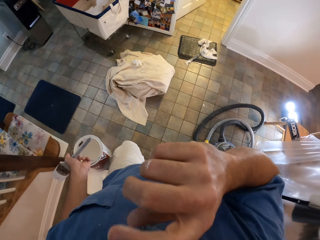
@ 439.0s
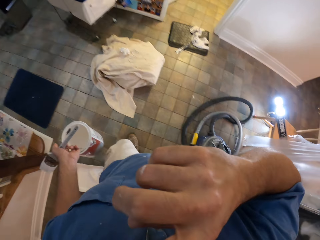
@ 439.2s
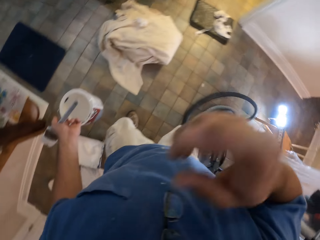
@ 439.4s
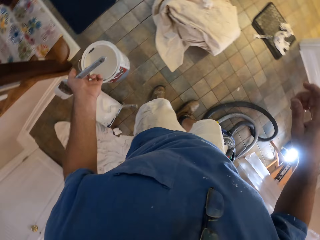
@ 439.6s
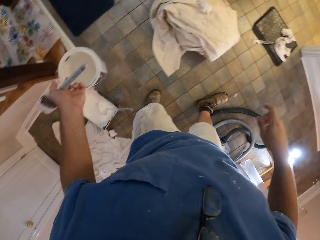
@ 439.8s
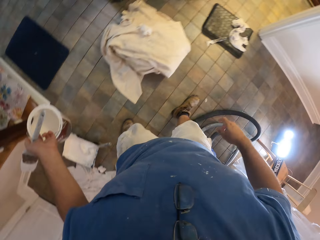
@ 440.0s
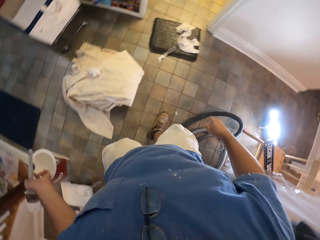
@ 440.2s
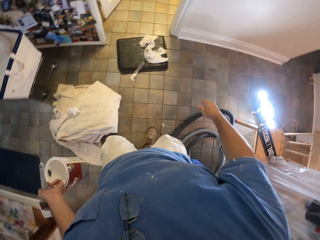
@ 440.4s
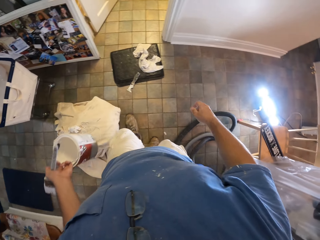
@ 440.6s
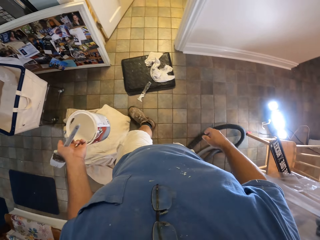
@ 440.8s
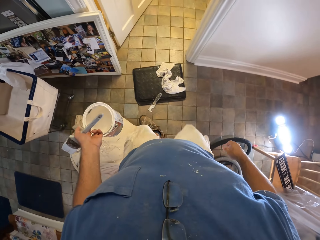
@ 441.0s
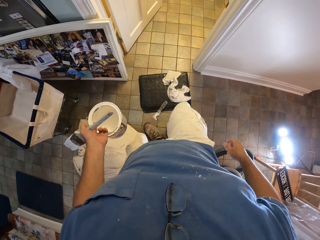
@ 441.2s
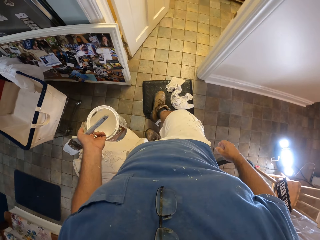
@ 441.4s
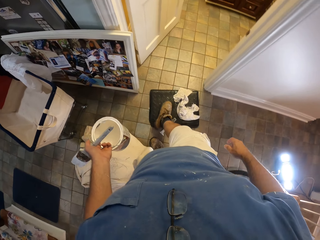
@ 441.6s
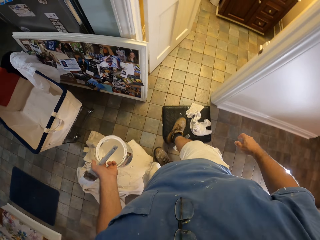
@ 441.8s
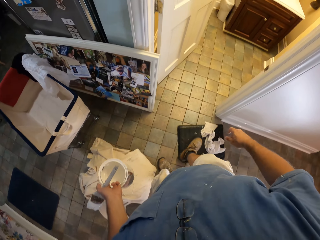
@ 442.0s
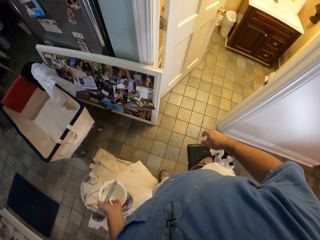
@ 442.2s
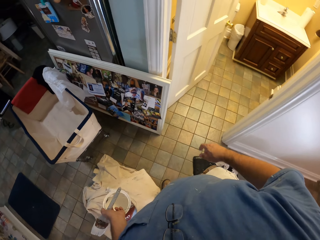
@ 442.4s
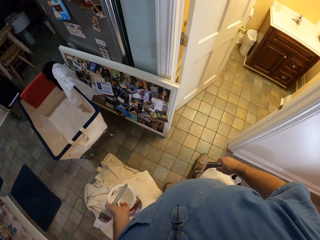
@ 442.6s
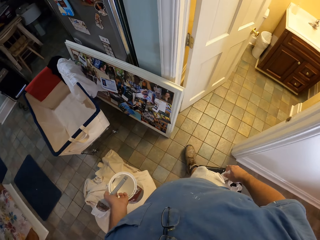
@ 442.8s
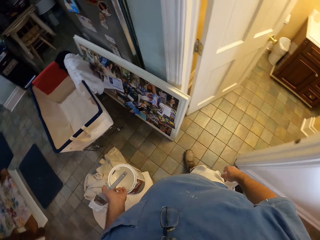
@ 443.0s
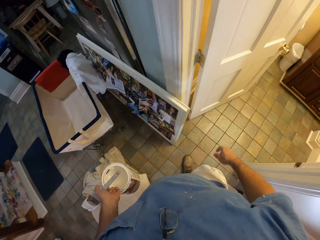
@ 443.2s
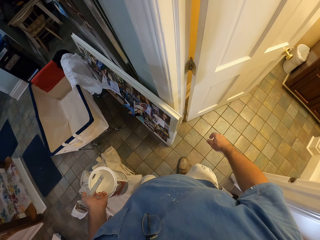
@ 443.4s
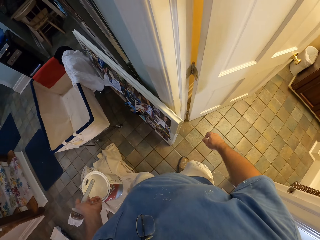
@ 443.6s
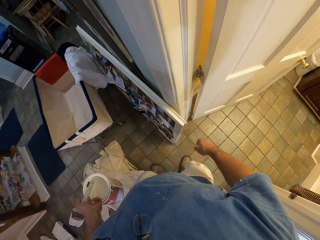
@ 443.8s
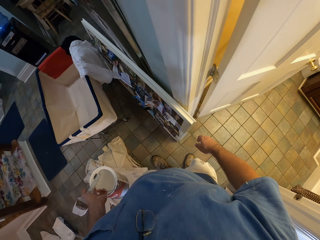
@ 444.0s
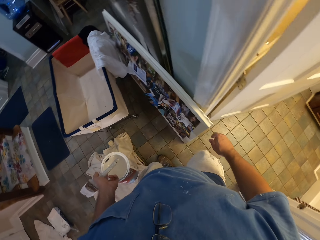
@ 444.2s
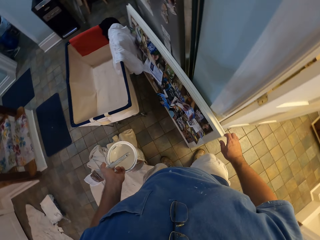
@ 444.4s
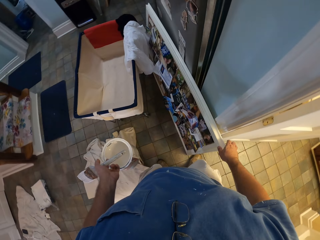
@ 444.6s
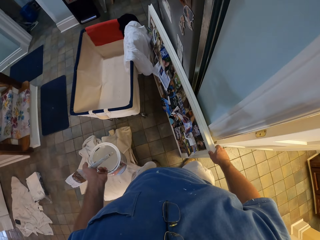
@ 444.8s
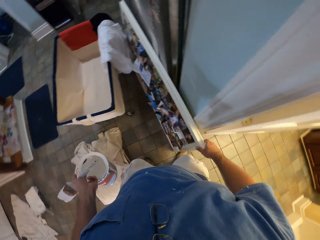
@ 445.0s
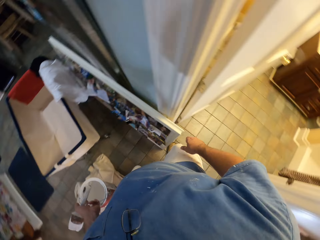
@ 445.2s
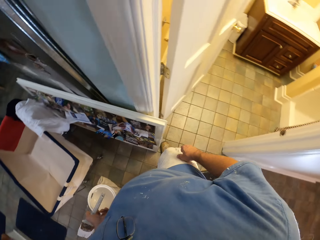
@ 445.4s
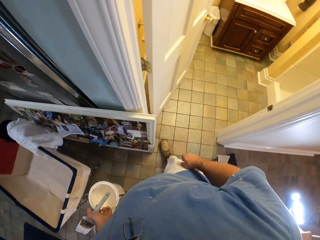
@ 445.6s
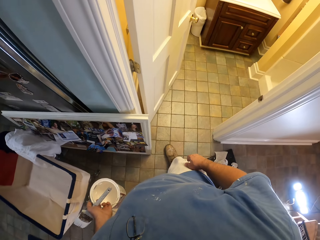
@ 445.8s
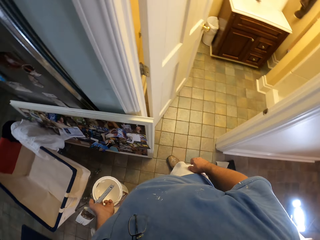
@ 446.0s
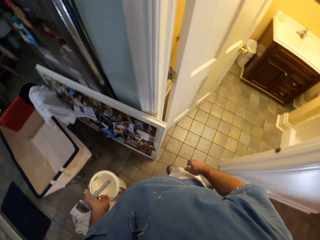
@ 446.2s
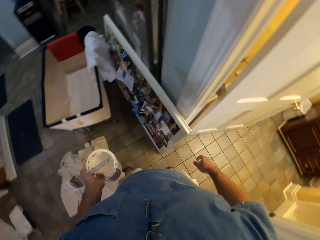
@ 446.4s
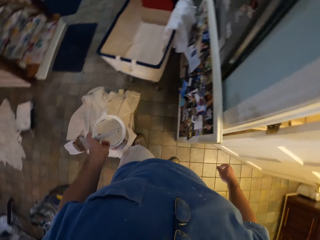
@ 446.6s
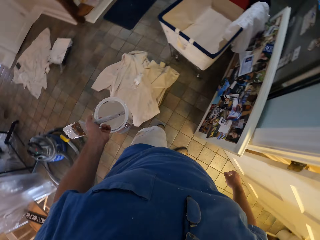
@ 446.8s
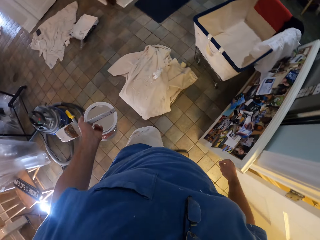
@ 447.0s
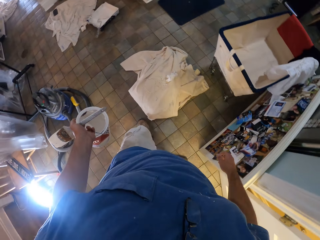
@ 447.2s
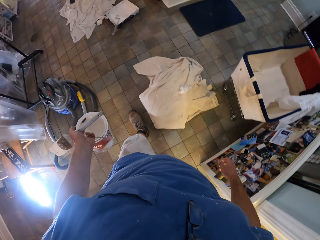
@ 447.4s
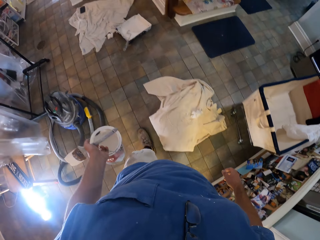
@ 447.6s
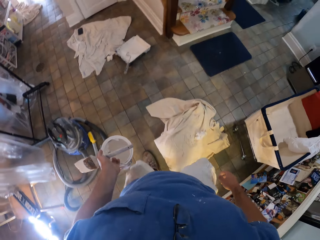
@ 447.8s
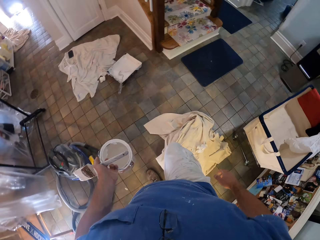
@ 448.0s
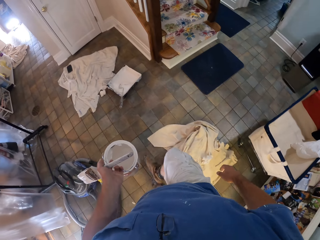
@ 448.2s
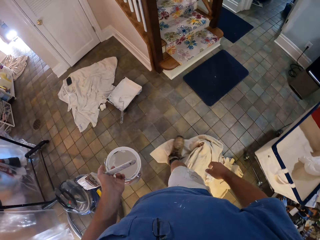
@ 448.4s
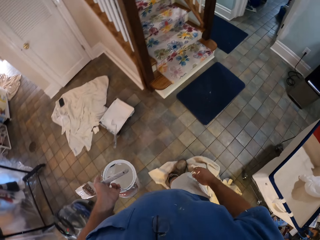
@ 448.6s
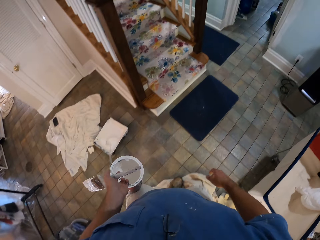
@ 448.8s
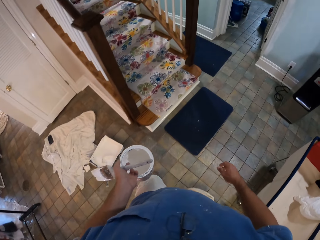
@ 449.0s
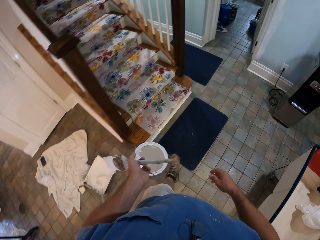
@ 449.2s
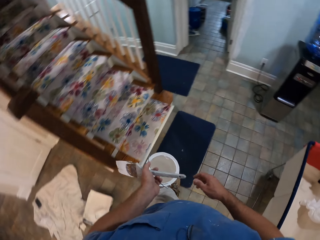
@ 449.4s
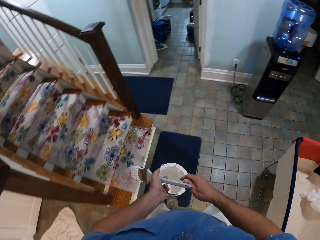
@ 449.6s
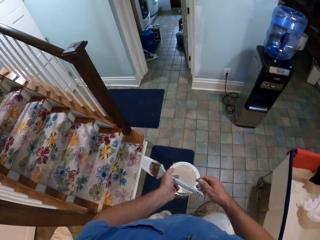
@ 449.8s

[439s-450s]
The camera wearer moves a black board aside with his right leg. He moves towards the wall. He holds the picture frame. He looks around the room. He turns around. He walks around the room.

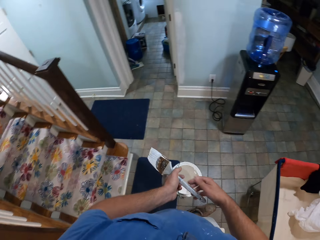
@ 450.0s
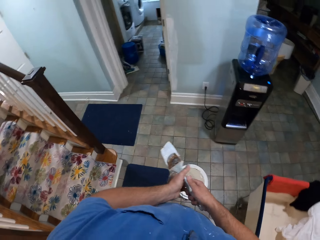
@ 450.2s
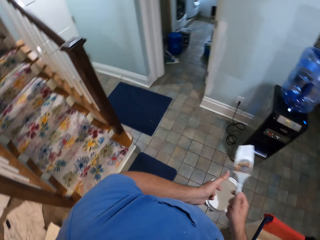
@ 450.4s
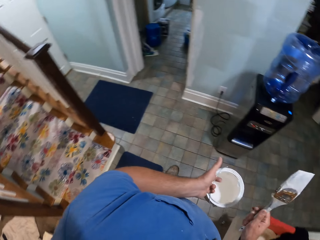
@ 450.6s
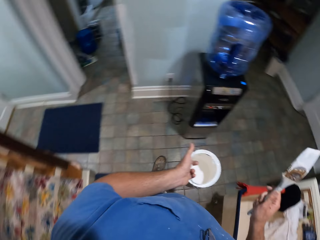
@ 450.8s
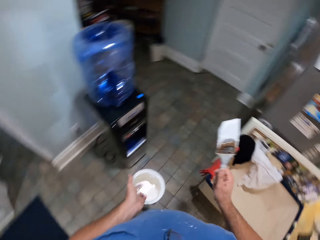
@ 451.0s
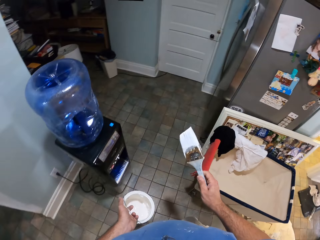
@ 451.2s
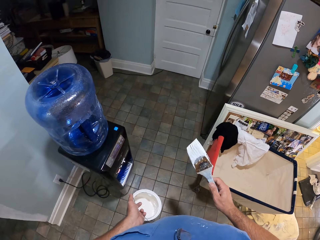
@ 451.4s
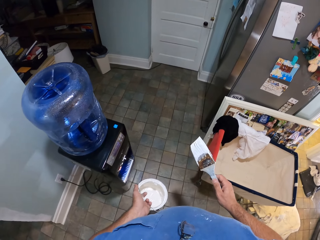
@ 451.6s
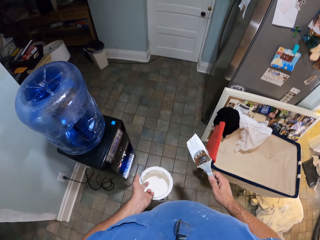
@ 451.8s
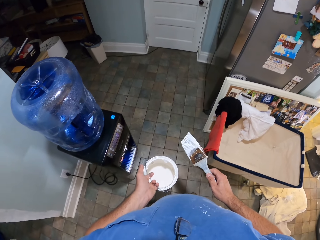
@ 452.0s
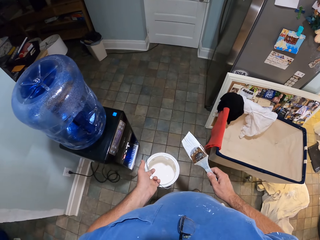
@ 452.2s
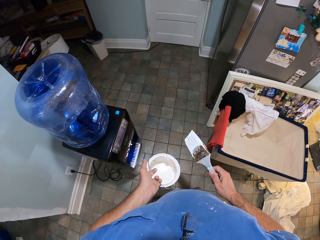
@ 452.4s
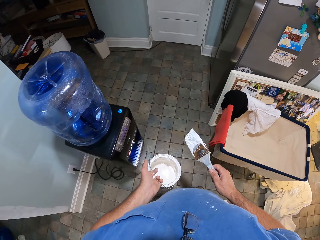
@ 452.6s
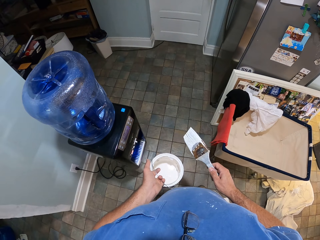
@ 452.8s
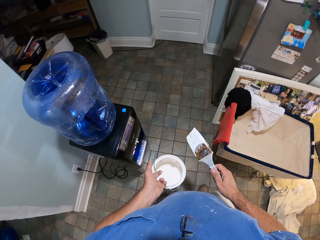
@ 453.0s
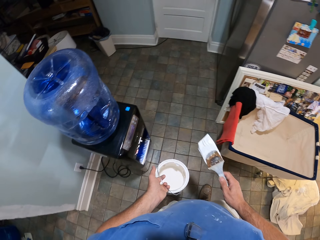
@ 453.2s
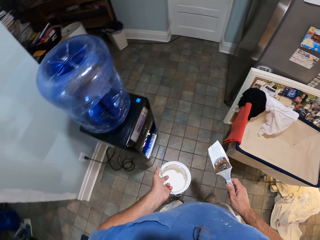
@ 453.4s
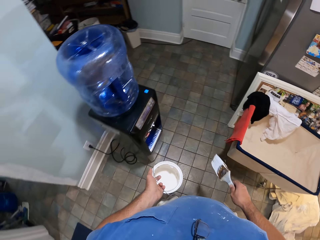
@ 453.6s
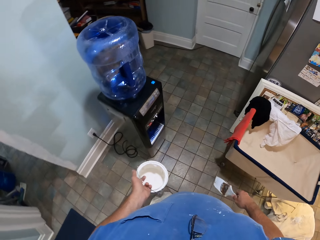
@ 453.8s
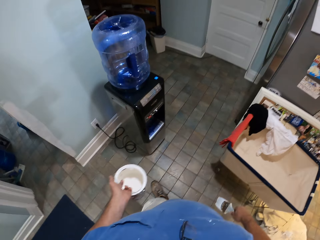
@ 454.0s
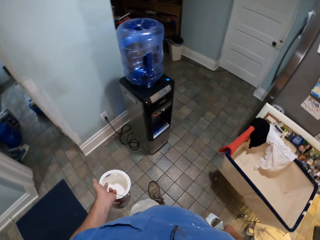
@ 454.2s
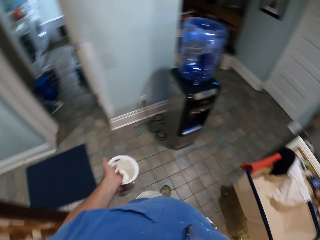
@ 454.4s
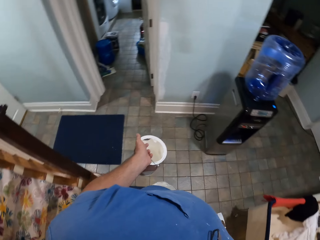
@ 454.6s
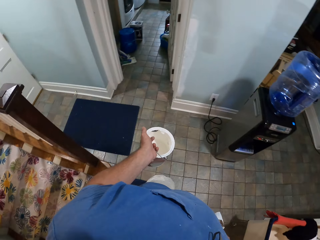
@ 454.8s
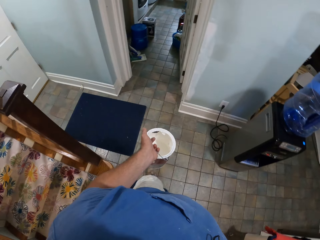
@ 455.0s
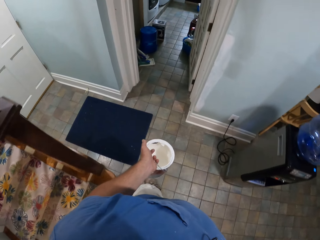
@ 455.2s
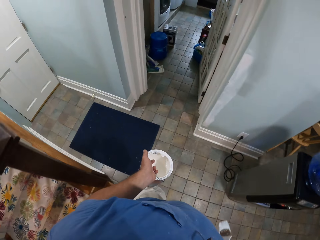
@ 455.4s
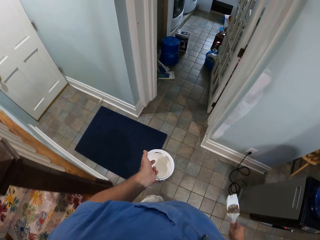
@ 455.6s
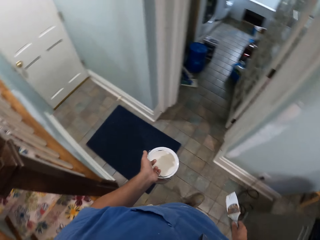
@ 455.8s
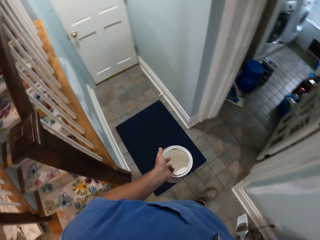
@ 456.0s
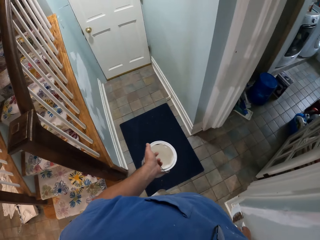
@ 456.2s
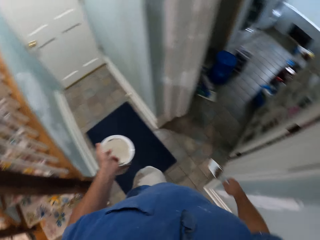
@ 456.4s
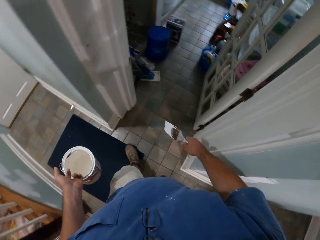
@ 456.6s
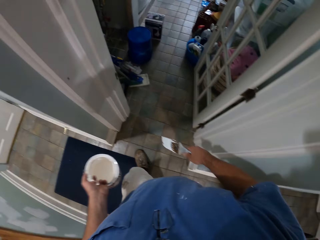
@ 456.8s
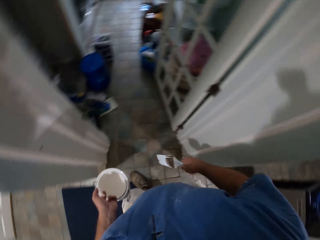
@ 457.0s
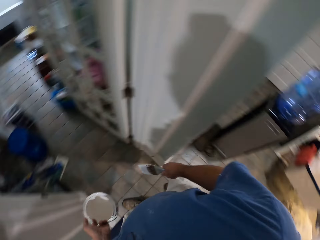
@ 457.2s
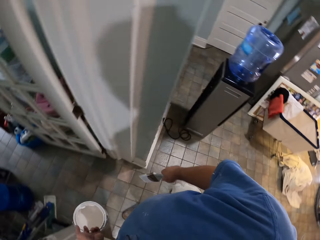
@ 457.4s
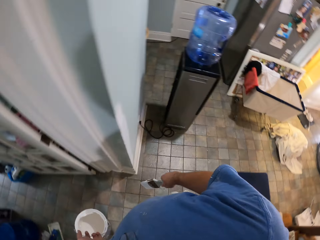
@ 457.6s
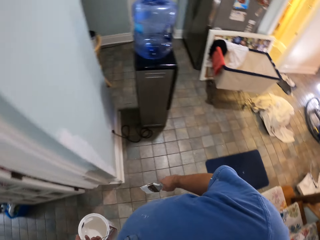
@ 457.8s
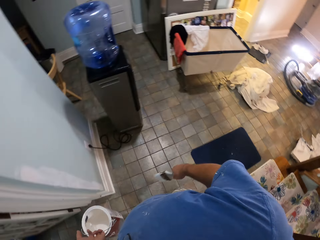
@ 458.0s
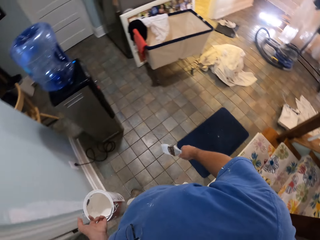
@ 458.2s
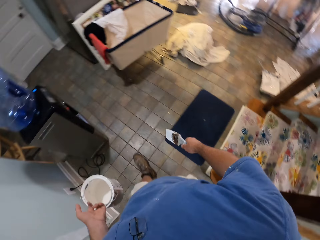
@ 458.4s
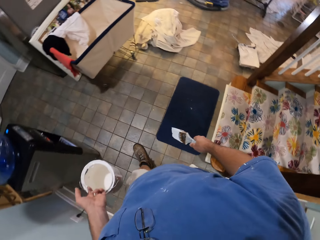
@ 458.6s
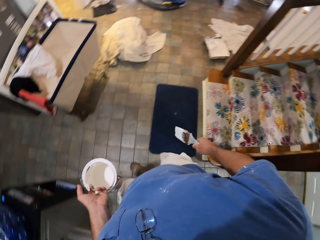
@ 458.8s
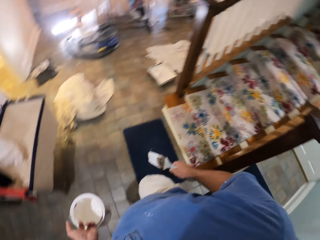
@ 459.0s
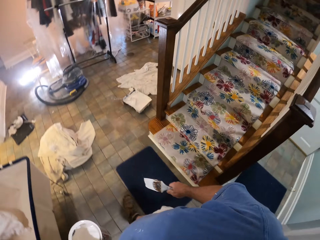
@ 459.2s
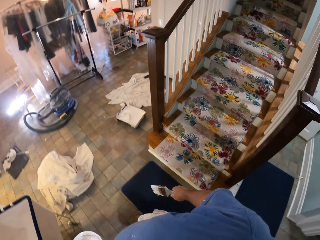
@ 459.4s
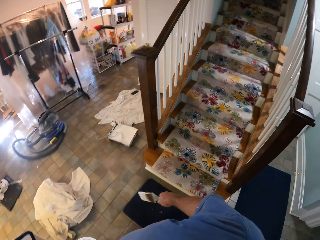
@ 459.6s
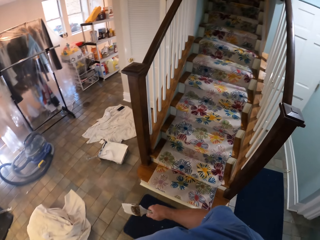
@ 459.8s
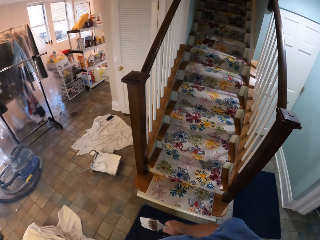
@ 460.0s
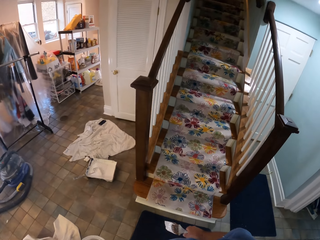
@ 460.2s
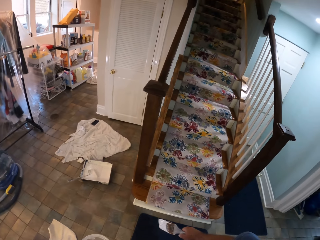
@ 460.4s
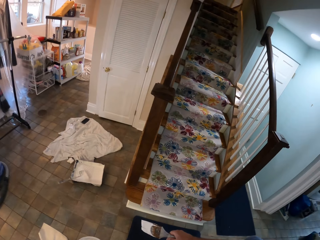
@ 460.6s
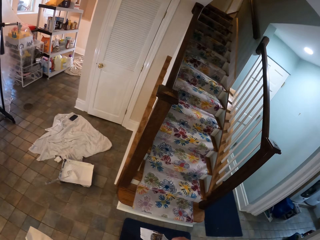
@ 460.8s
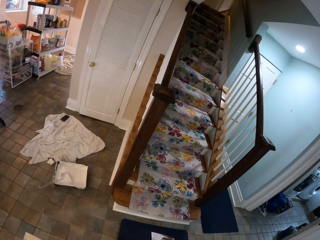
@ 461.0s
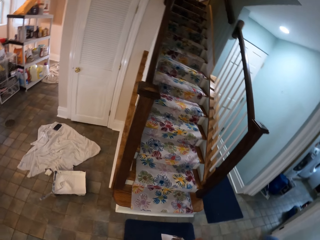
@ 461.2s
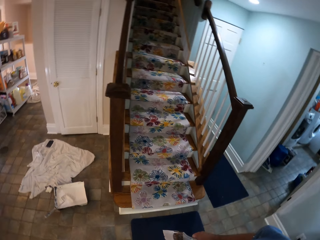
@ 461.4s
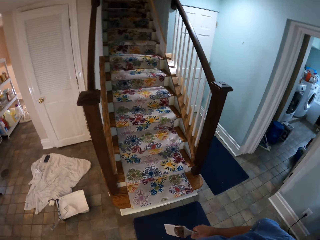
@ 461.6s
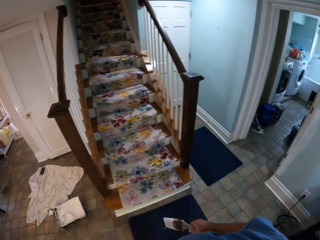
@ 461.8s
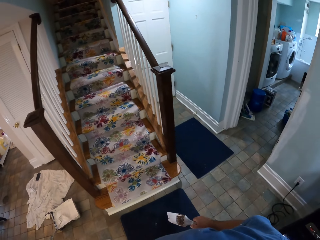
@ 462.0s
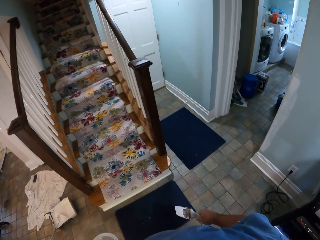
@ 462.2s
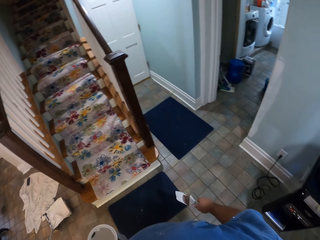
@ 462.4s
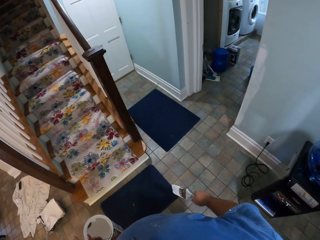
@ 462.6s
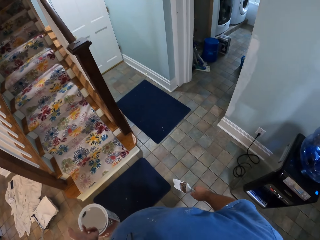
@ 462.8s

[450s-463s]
The camera wearer takes the paintbrush from the left to the right hand. They stand in the room. They move backwards. They walk around the room. They turn around. They walk in the room. They look around the stairs.
